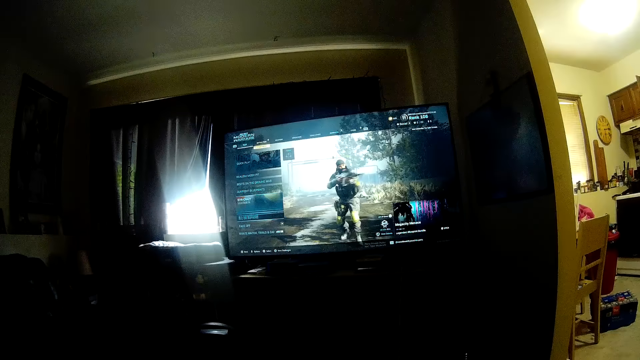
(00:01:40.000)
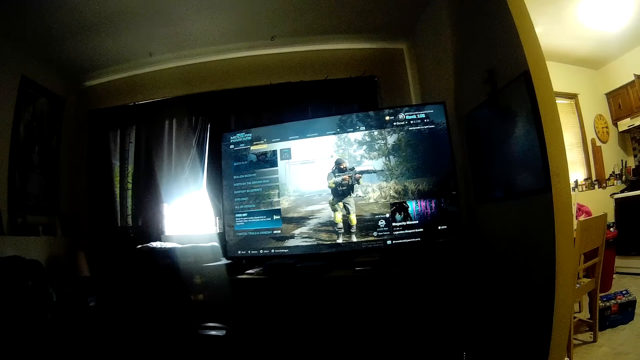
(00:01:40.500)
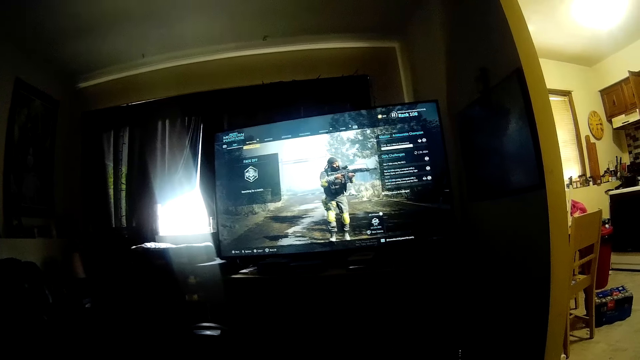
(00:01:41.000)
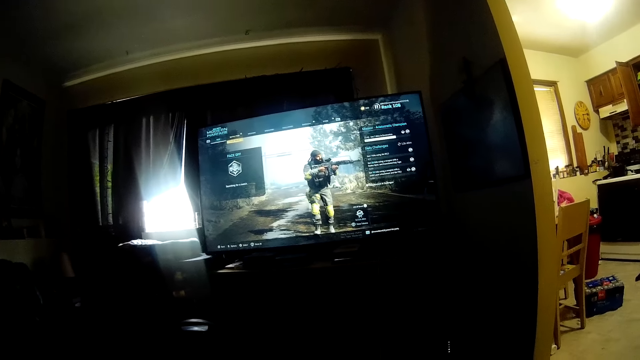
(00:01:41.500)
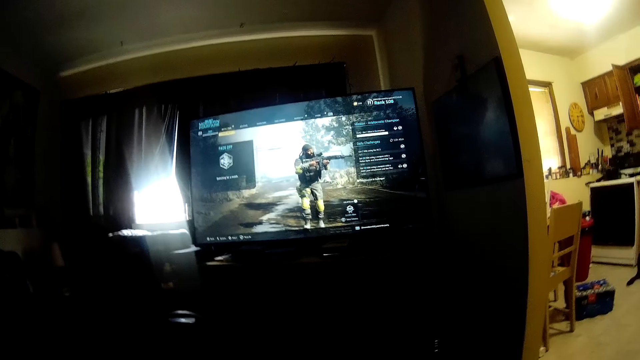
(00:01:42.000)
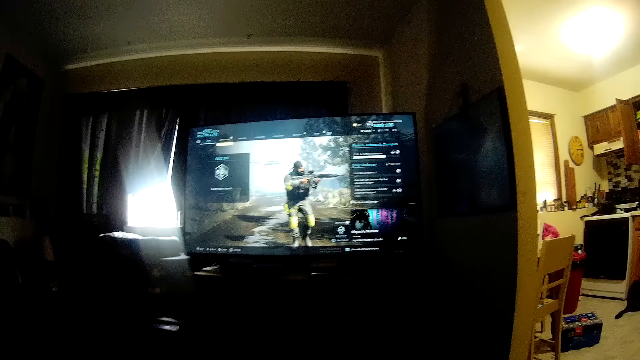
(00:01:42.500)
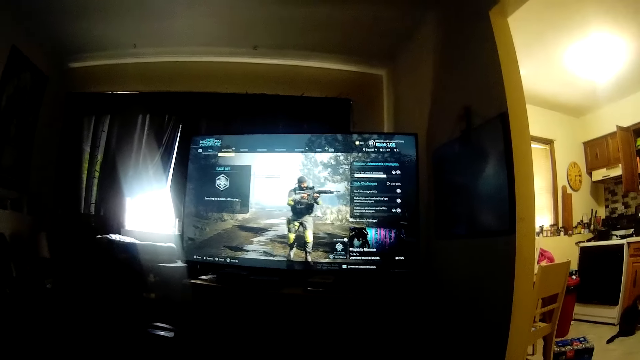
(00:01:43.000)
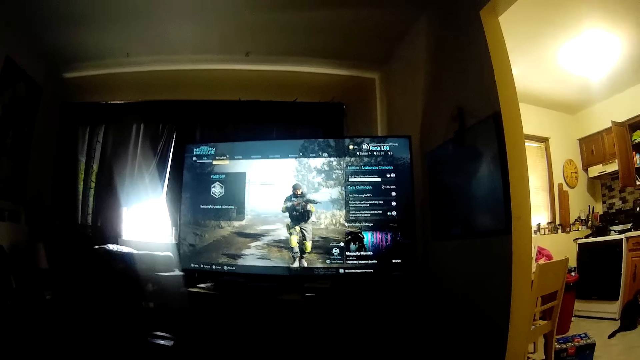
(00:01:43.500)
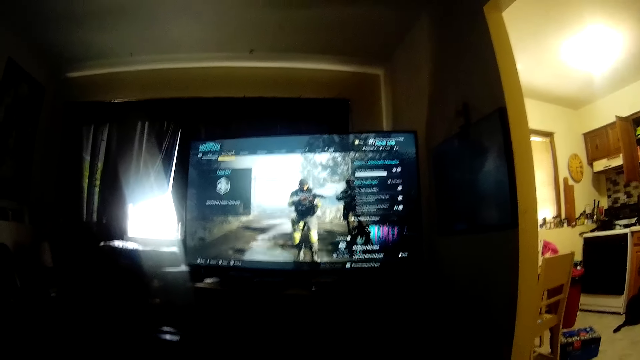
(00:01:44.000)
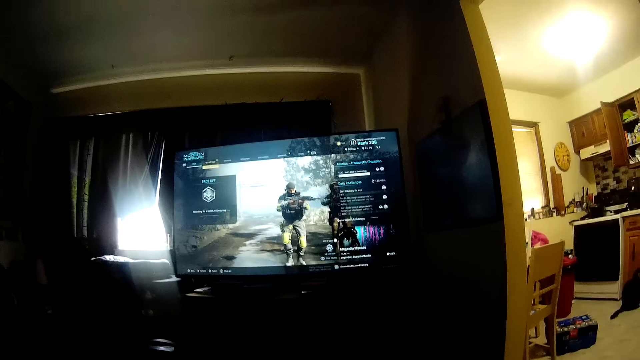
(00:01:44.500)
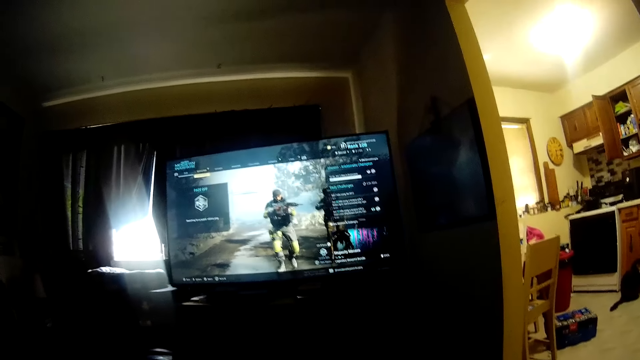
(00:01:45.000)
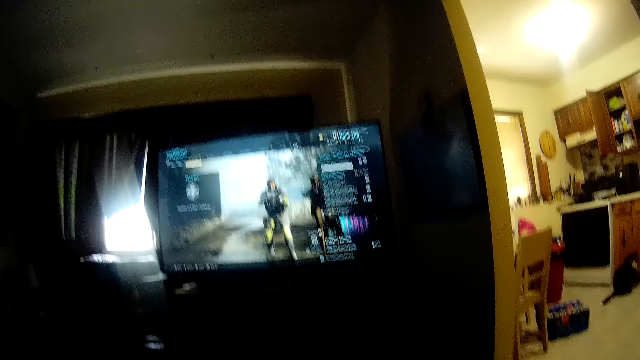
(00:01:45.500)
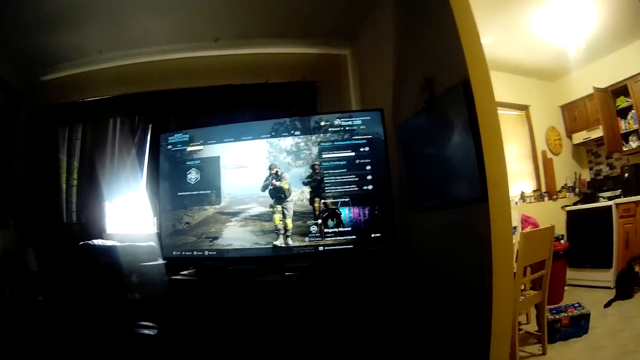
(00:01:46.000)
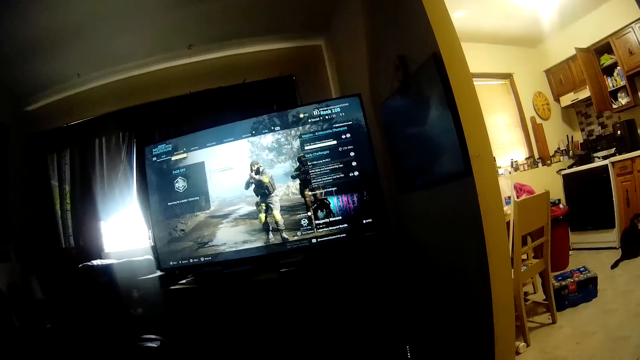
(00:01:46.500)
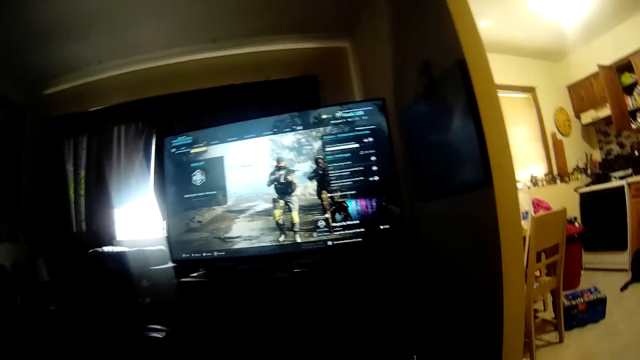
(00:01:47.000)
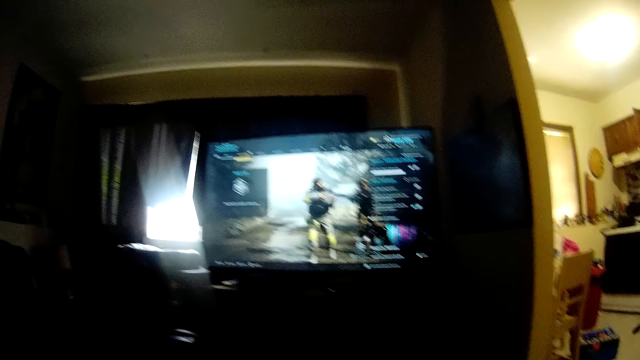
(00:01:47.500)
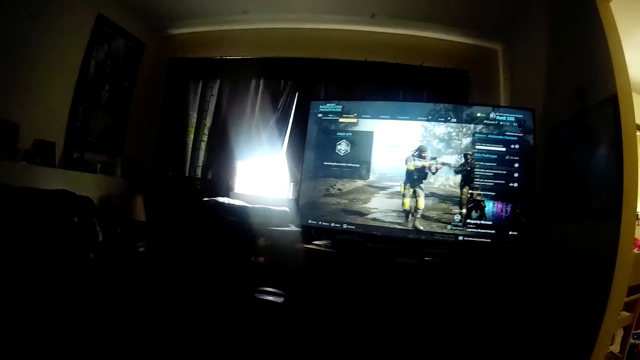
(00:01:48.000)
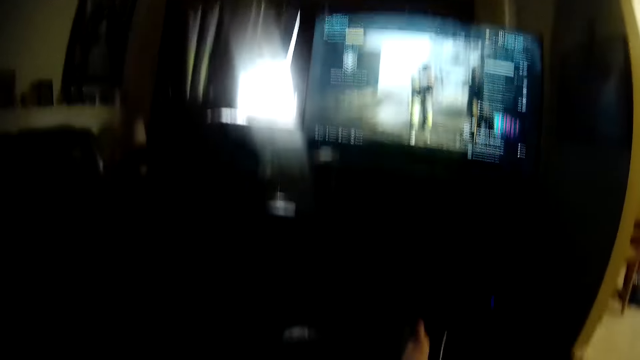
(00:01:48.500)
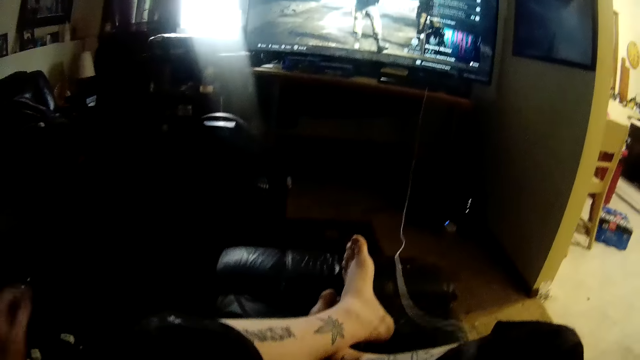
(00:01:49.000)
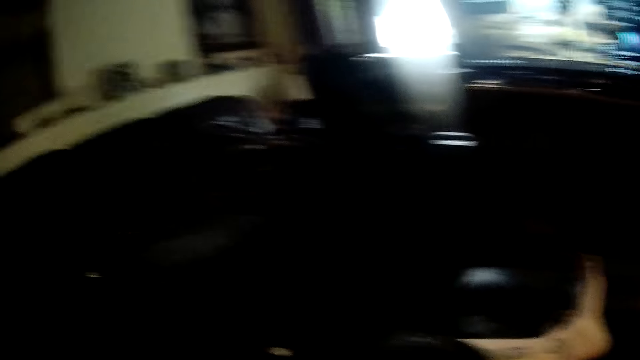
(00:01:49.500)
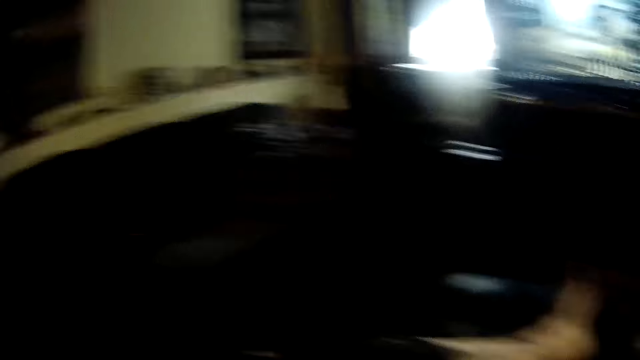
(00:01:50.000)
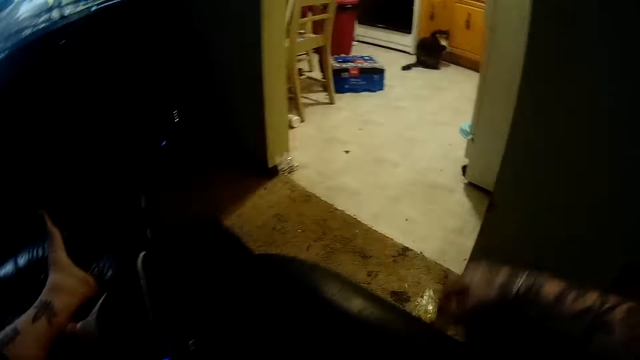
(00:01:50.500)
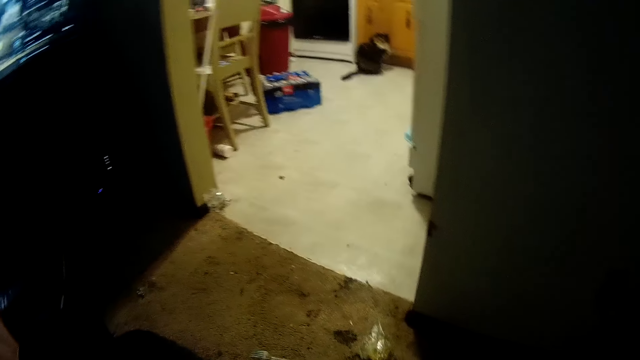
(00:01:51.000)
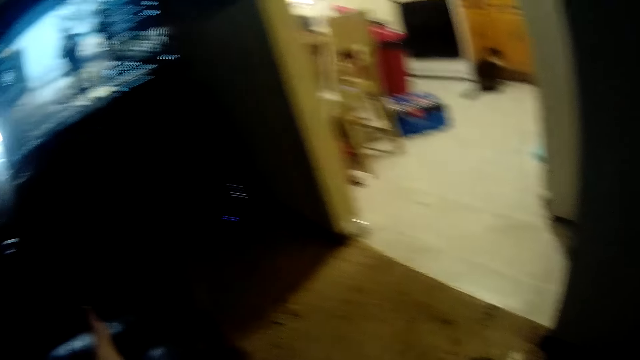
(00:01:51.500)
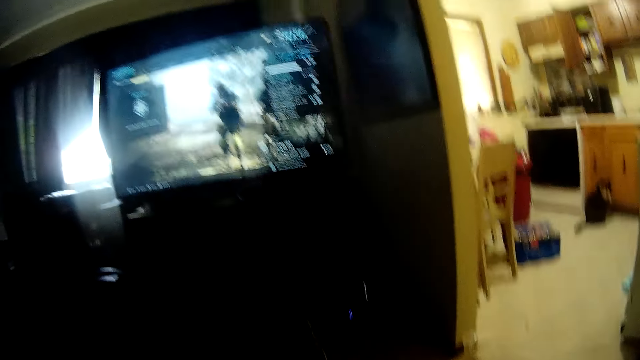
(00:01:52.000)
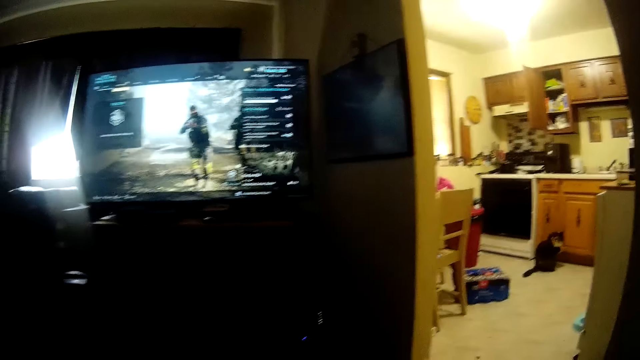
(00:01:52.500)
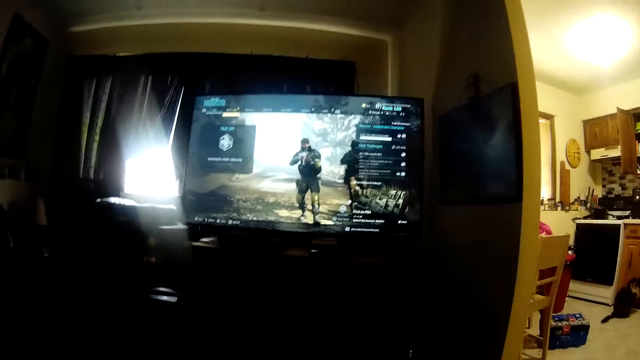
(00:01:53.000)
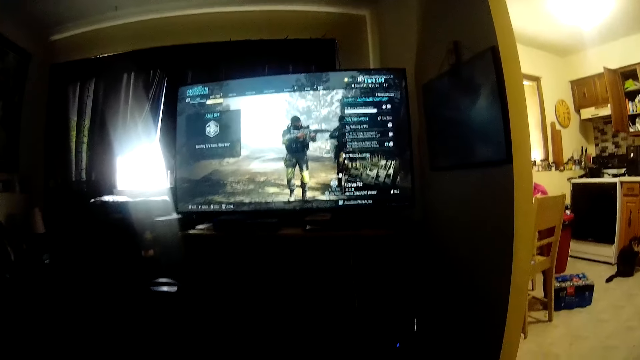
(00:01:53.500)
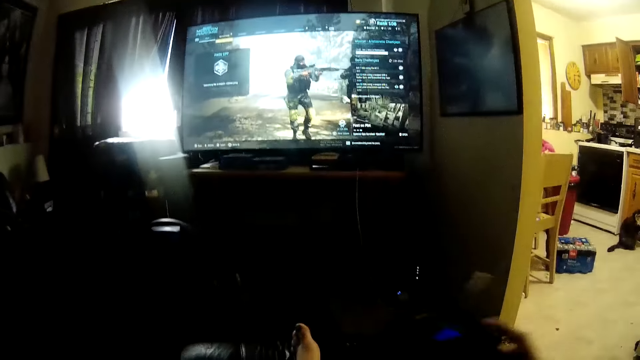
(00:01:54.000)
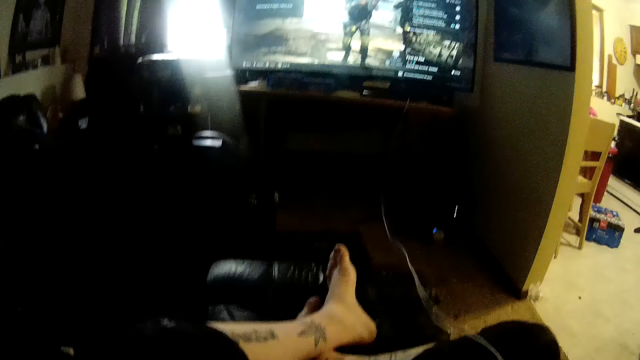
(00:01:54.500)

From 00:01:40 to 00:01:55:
The camera wearer plays the game. He converses. He plays the game conversing. He converses. He gesticulates with his hands.

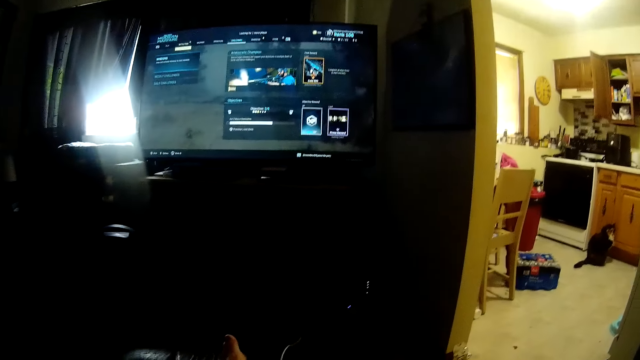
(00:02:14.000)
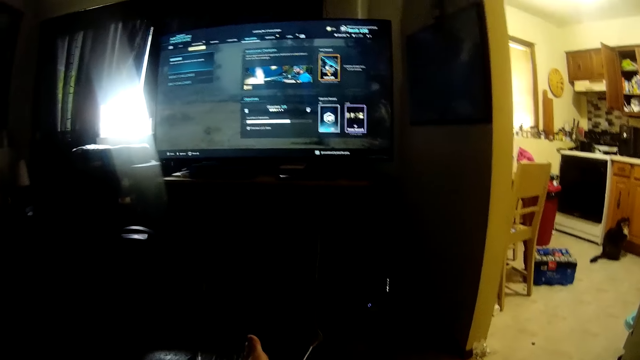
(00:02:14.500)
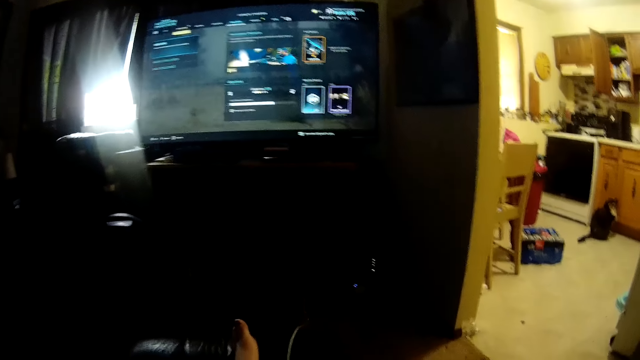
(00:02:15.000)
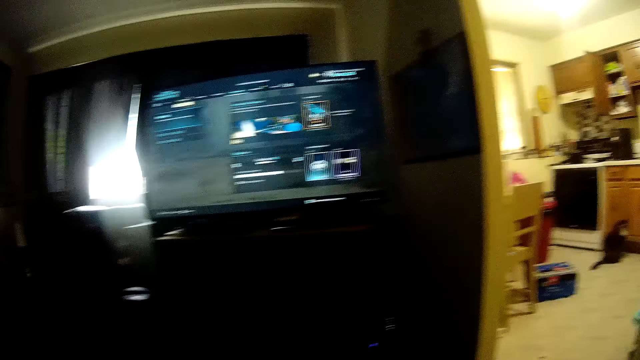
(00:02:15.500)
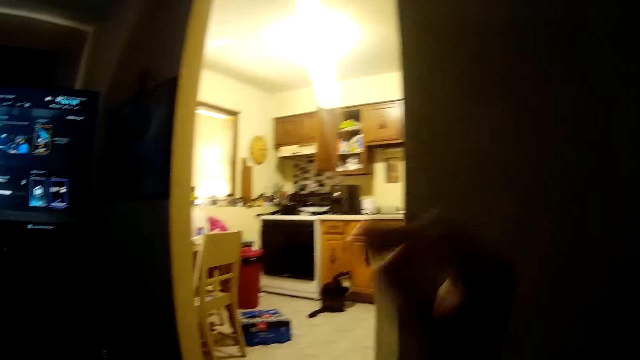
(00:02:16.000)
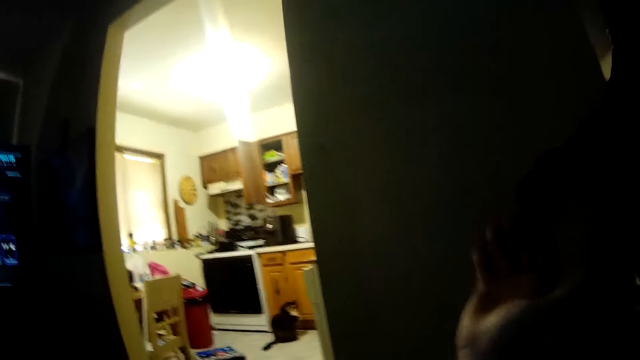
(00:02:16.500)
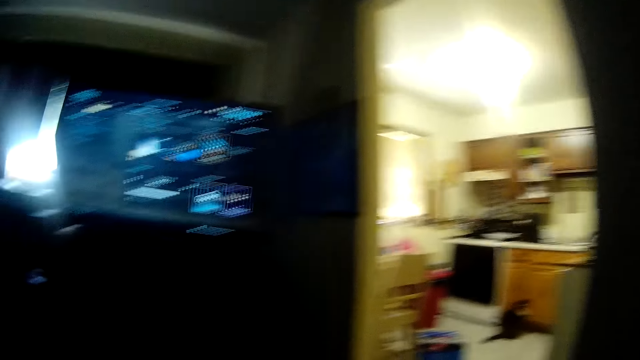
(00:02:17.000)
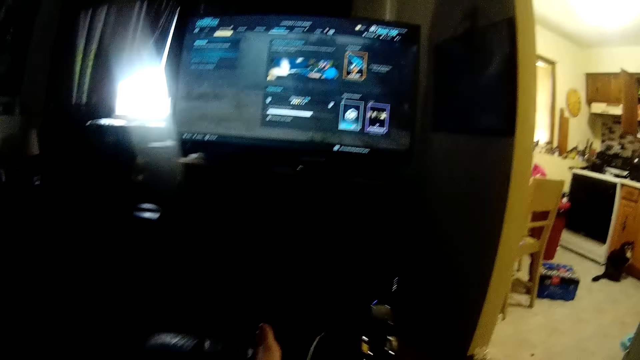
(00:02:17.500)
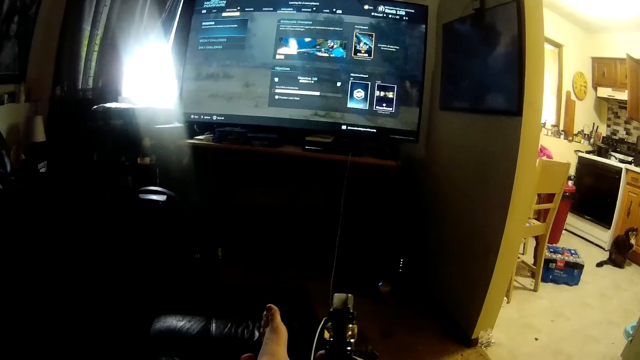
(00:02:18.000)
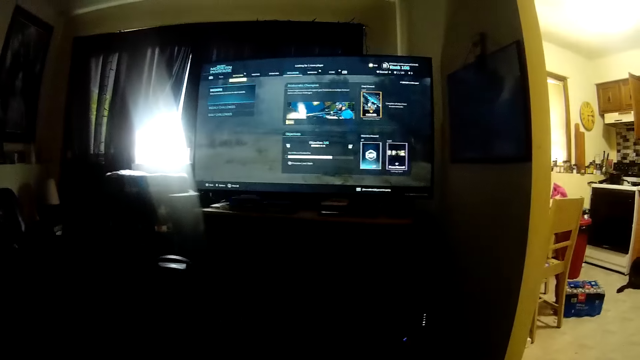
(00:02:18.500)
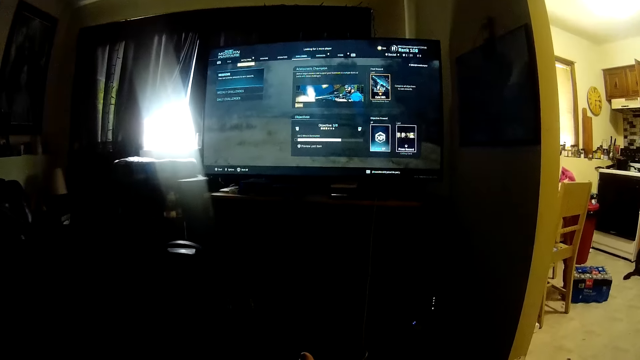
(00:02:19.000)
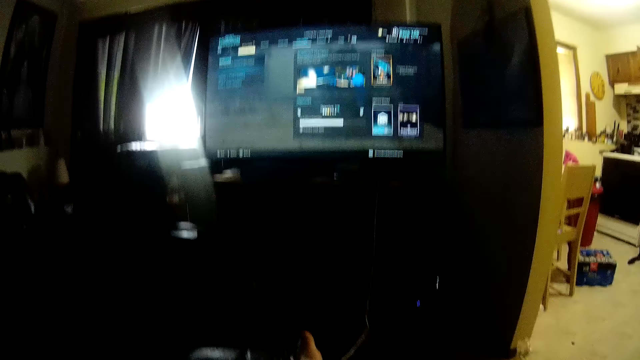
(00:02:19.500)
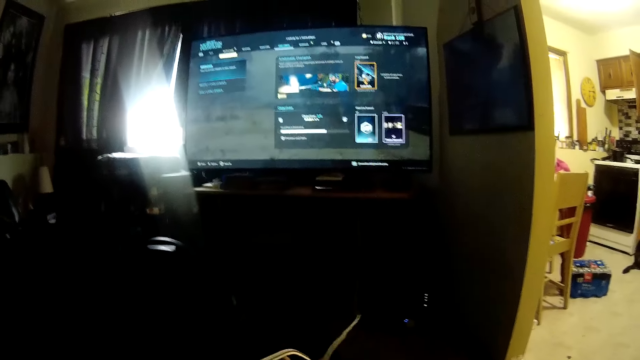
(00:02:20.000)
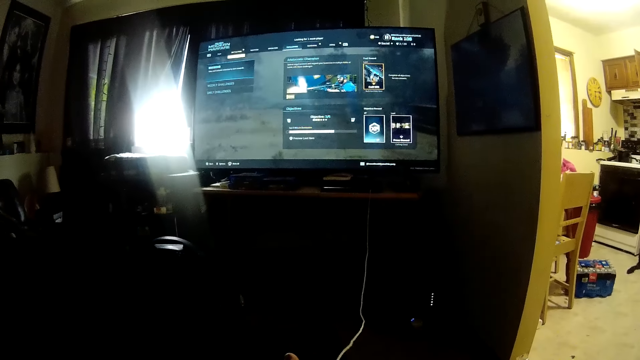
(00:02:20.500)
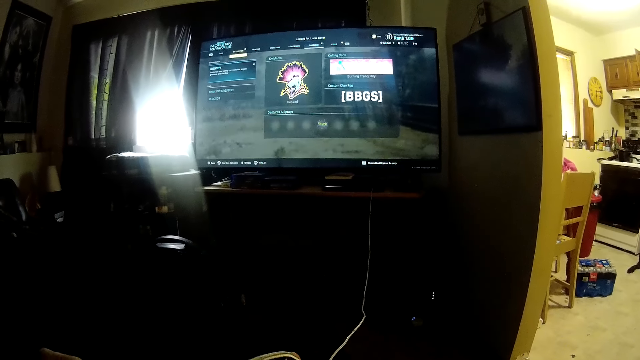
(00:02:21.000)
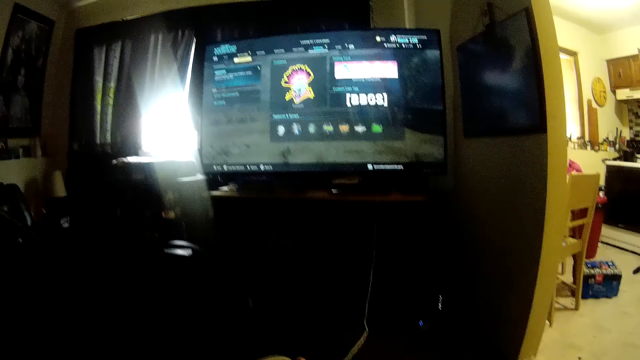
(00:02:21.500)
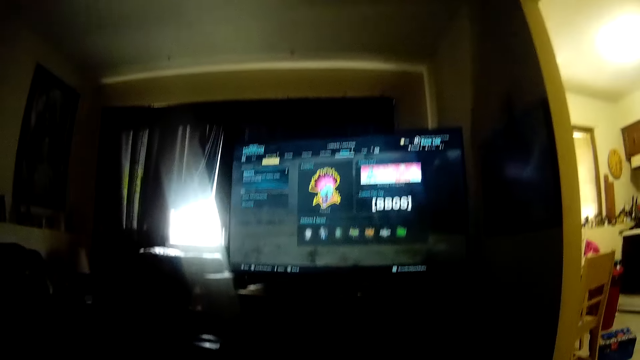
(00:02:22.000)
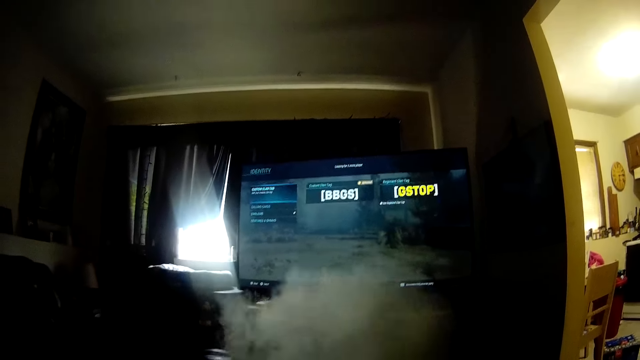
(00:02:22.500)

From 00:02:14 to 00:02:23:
The camera wearer raises his right hand. A man gives the camera wearer something. The camera wearer plays the game.
